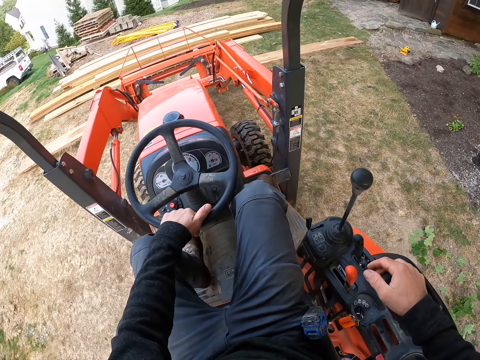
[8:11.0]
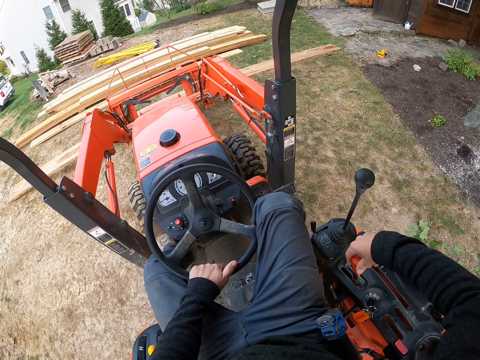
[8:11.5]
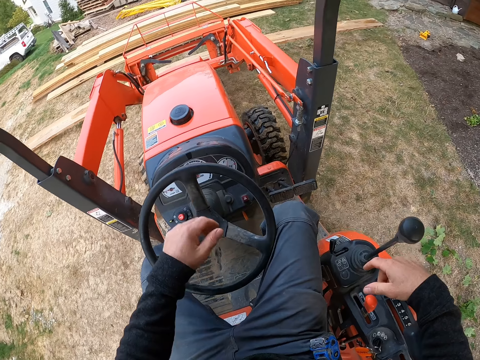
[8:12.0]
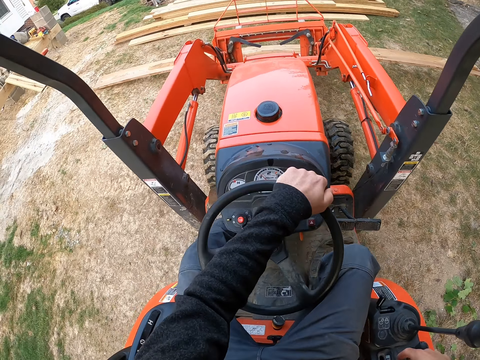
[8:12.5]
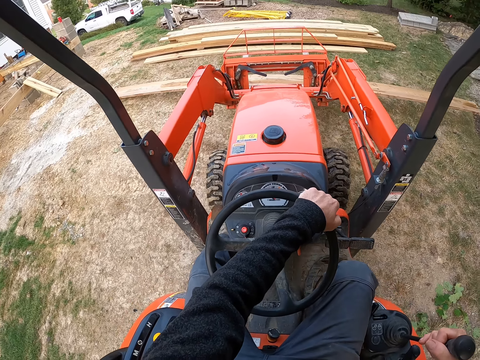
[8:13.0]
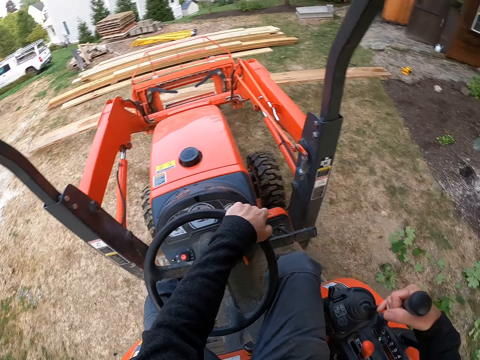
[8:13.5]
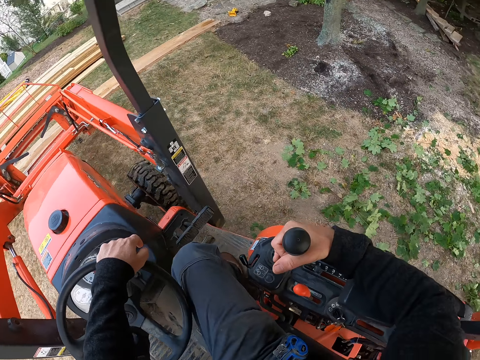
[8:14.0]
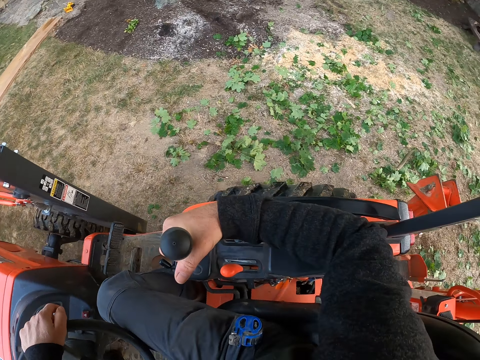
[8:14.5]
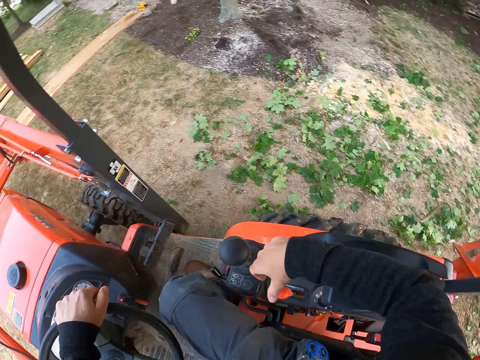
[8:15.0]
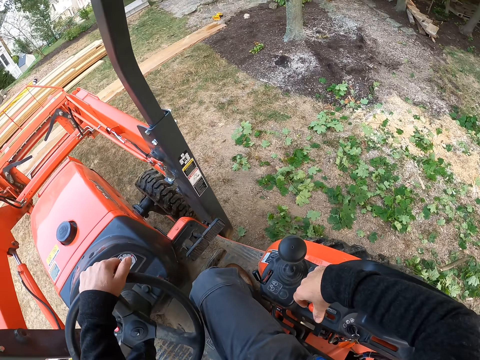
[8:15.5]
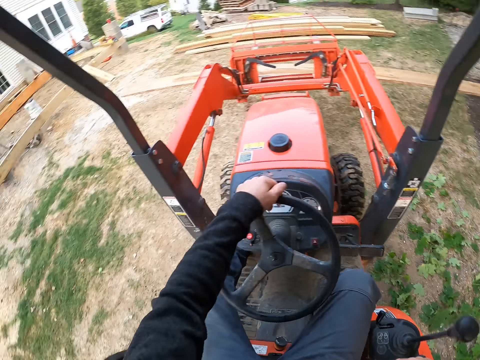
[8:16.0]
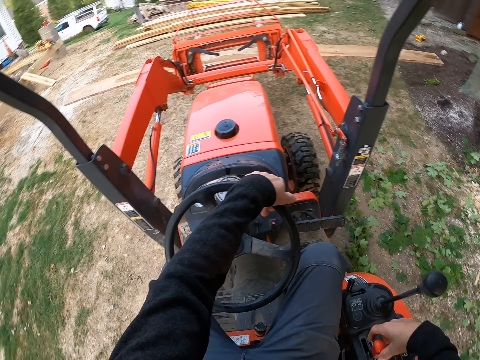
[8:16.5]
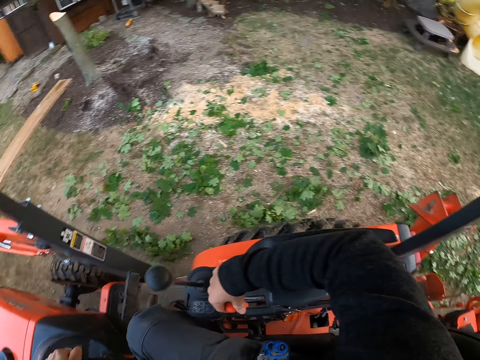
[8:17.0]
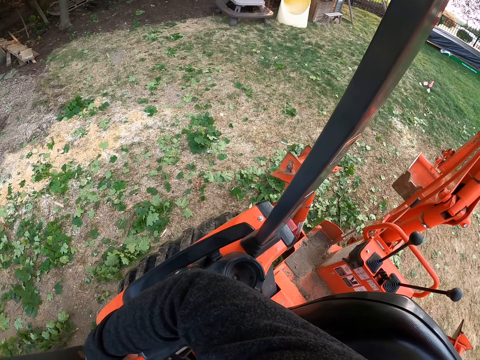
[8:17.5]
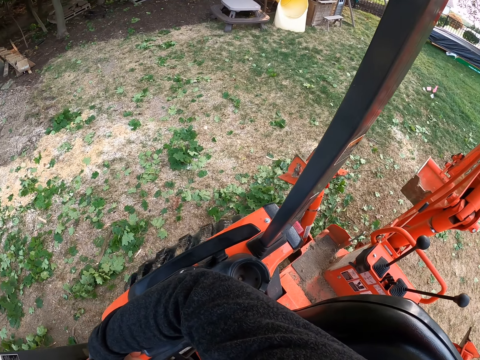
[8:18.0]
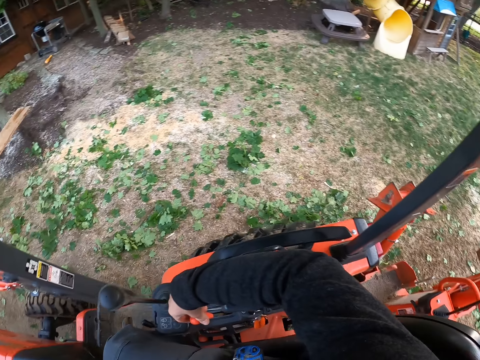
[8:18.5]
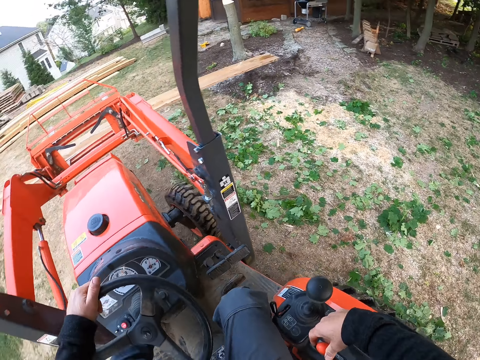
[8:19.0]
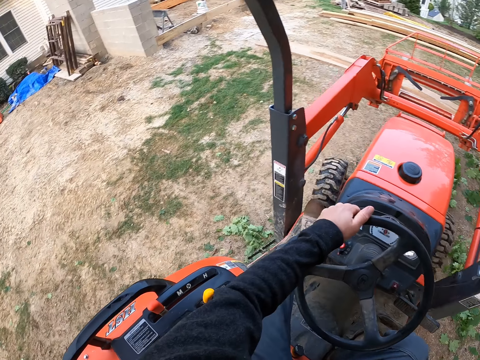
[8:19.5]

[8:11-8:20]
The camera wearer sits on the tractor seat. They turn on the ignition of the tractor. They reverse the tractor in the yard.

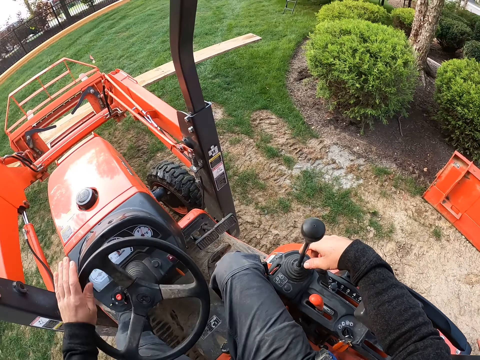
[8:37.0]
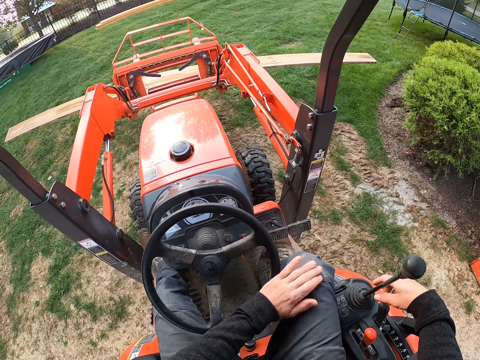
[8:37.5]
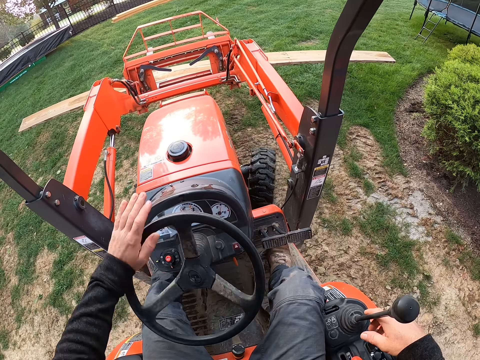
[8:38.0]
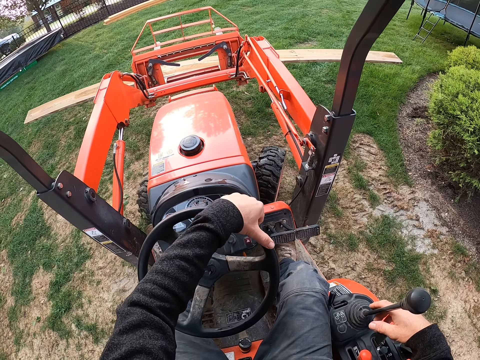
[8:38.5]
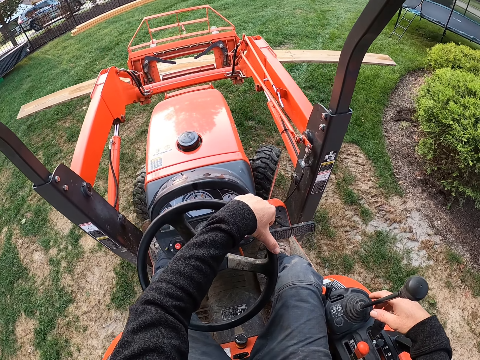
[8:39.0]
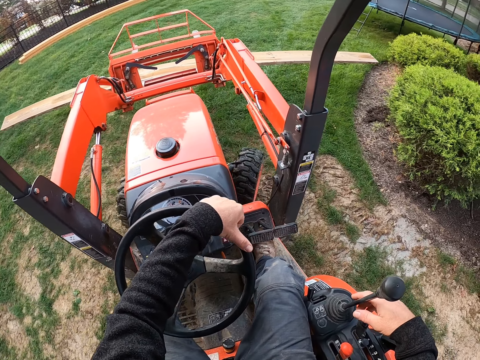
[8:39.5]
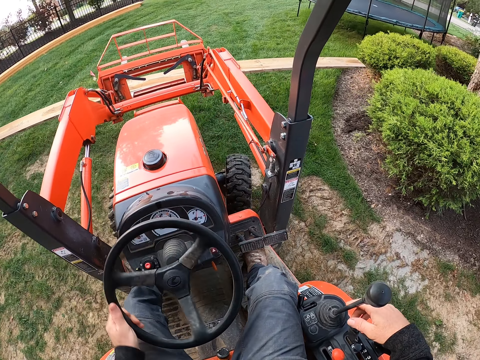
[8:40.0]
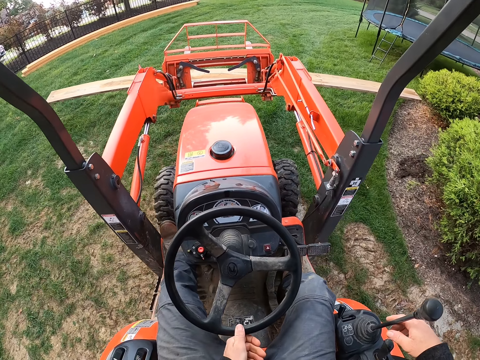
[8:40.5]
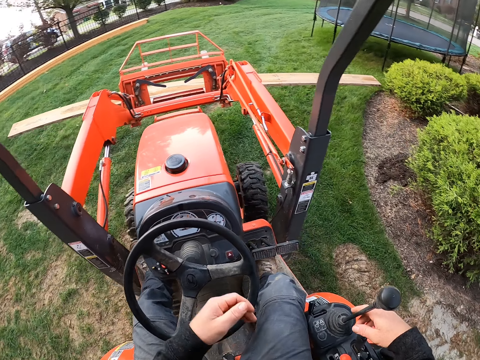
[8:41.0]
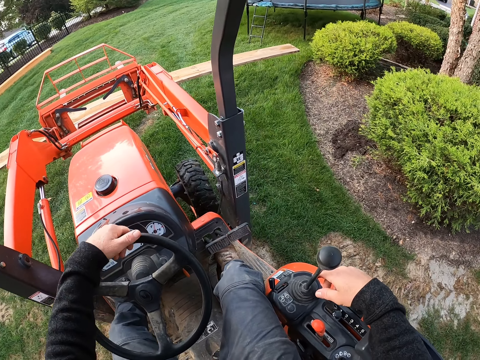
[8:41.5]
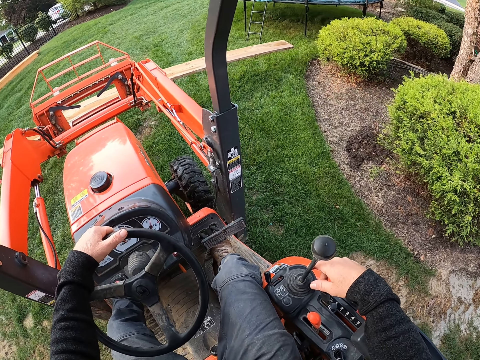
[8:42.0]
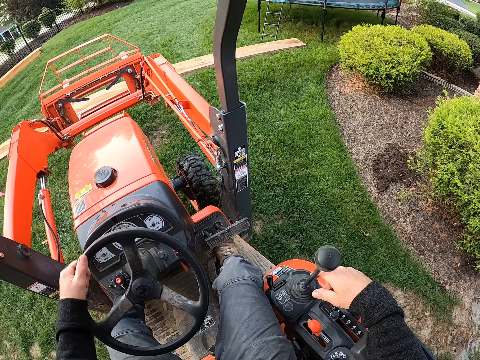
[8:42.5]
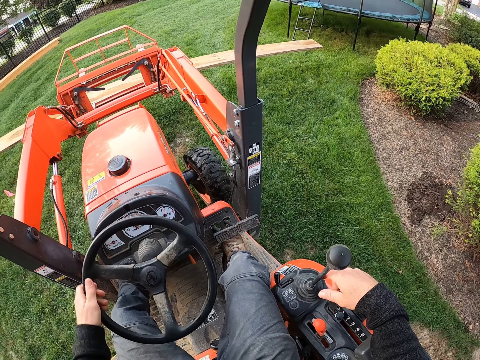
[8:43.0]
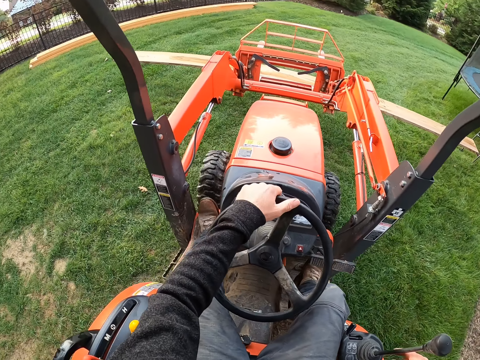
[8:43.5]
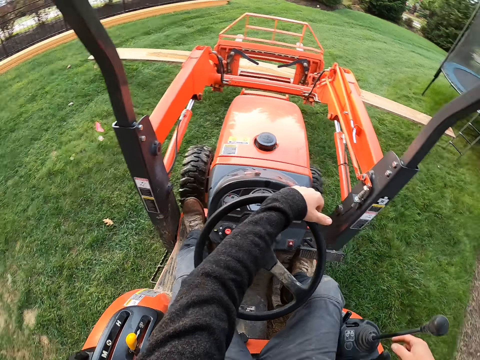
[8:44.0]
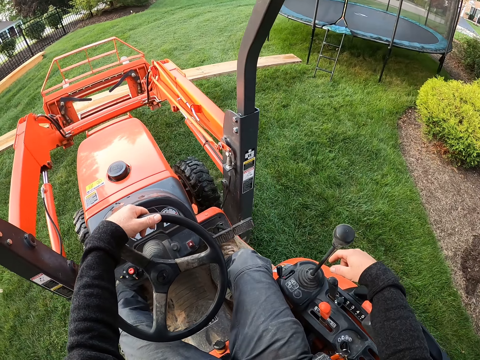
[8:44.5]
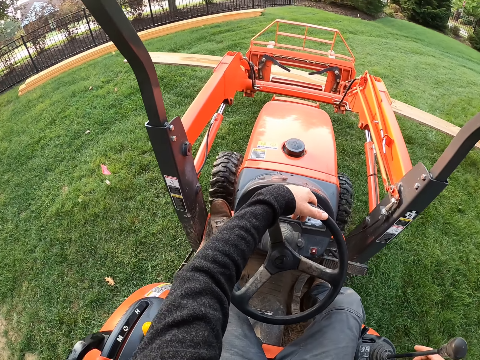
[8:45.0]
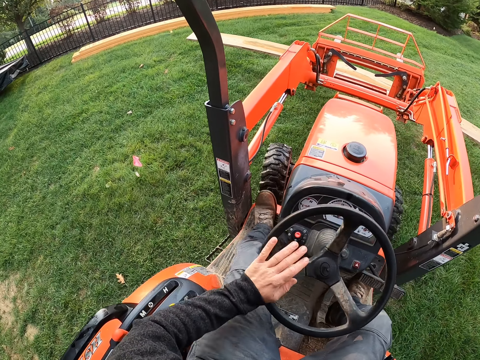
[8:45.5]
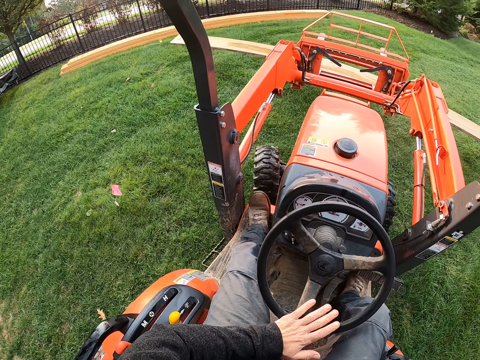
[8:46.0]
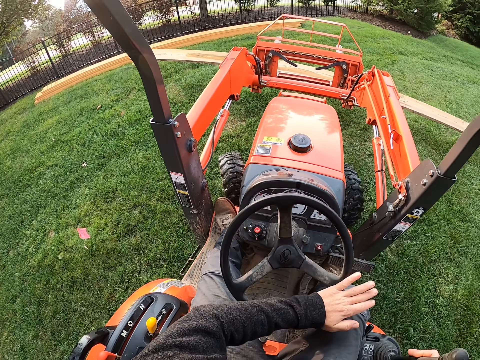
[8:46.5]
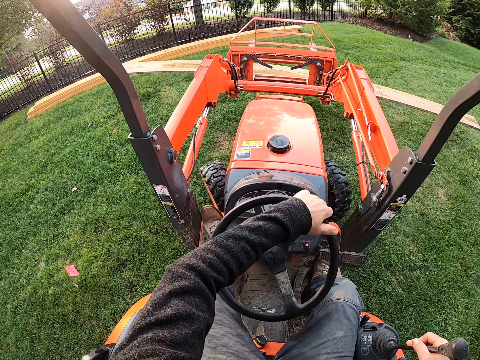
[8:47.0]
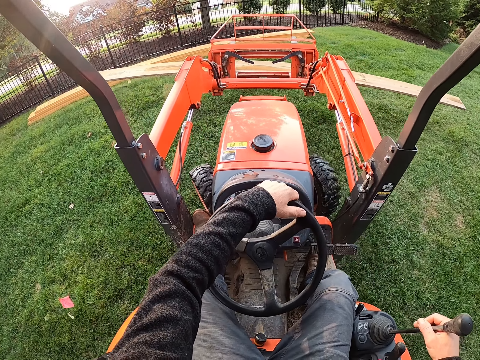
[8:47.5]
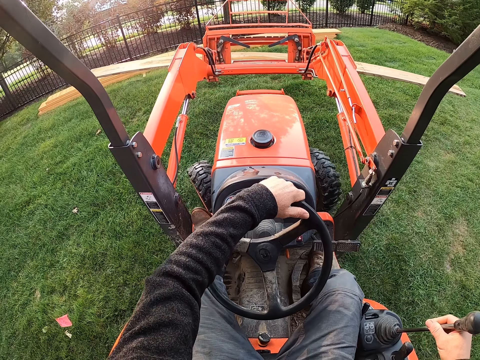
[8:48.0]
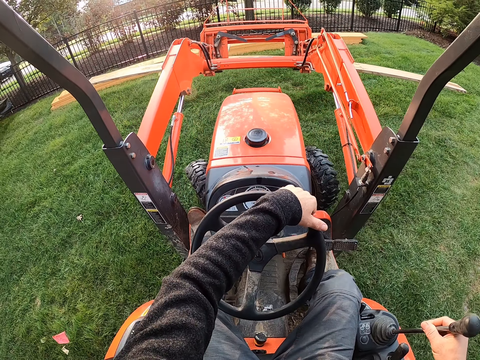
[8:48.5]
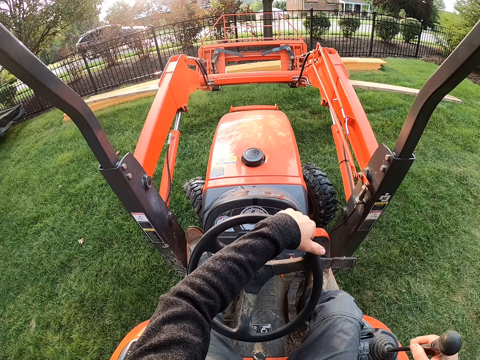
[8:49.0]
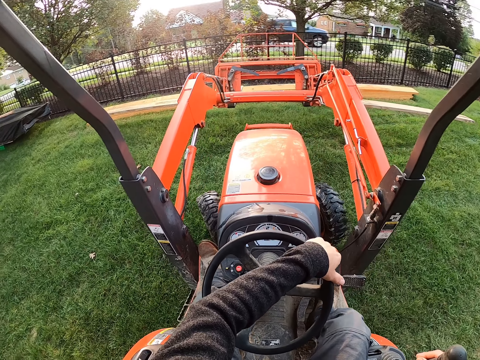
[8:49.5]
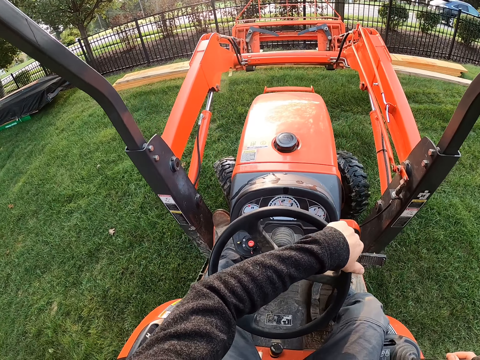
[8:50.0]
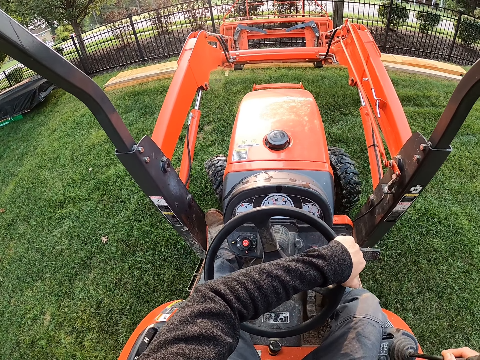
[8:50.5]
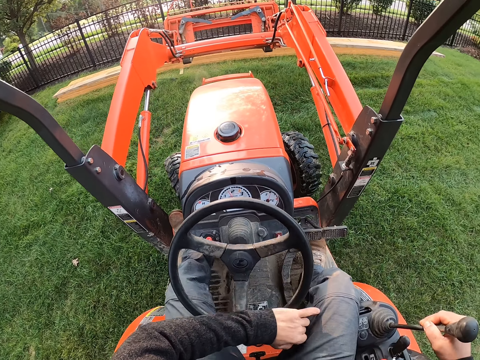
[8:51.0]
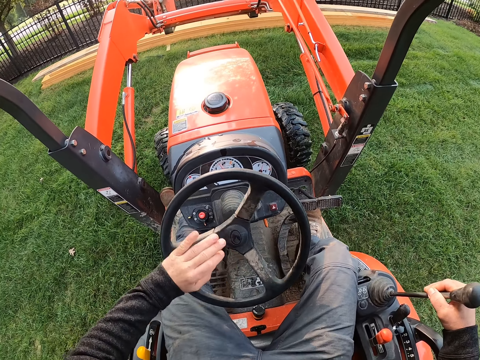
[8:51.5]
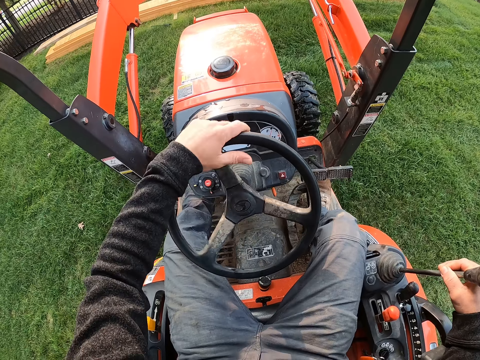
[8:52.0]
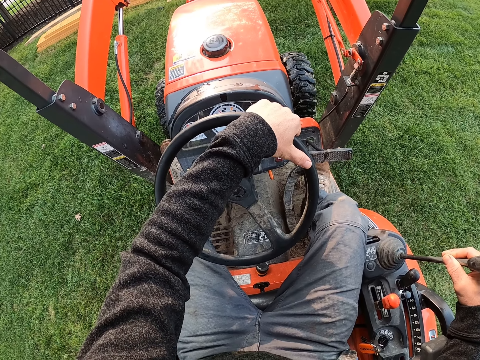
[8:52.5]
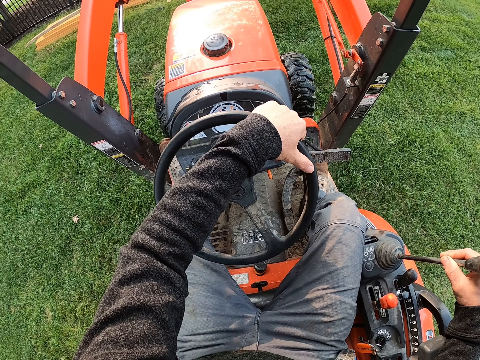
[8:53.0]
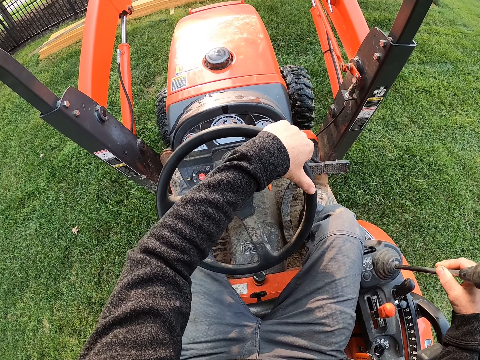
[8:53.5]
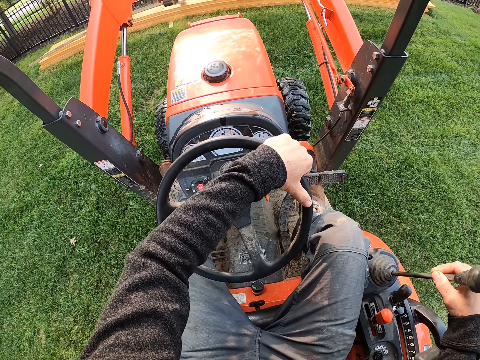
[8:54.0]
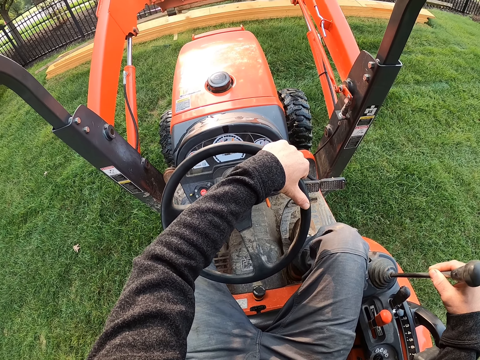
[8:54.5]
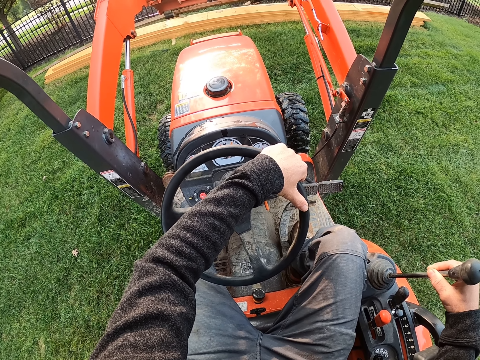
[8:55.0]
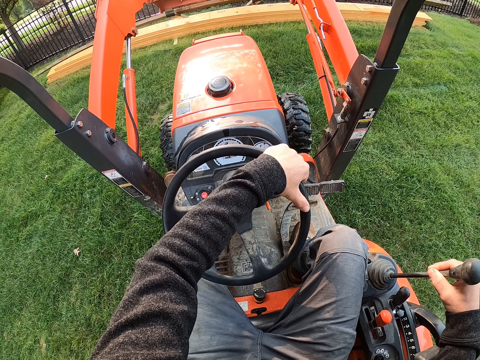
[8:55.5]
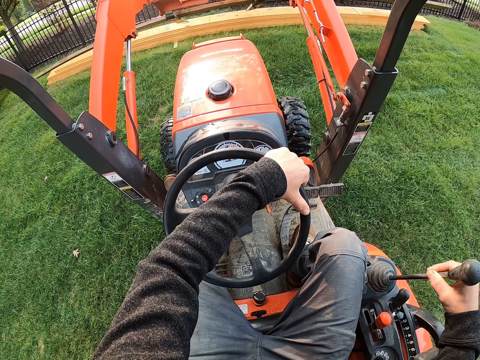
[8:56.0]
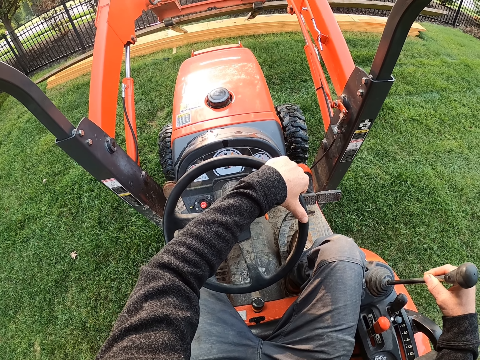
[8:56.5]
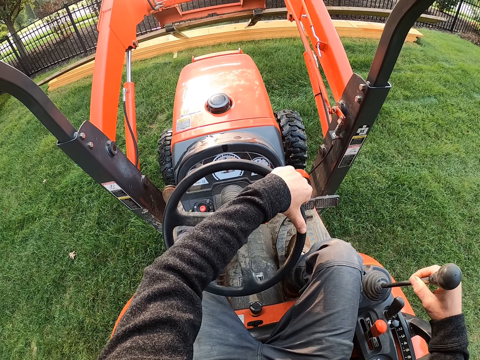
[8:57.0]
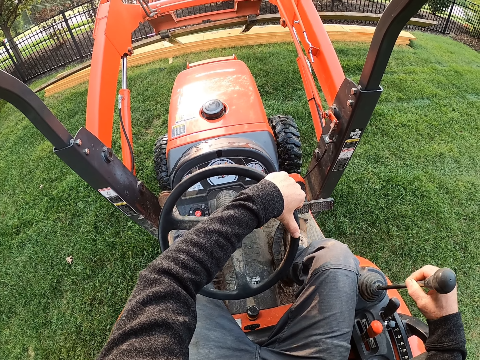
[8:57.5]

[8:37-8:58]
The camera wearer drives the tractor with the plank in the front loader. They offload the plank from the front loader on some planks on the lawn.
